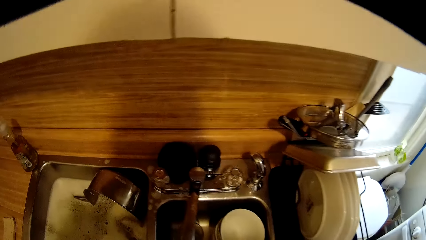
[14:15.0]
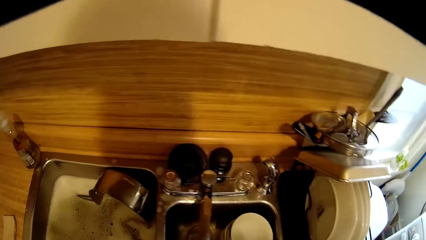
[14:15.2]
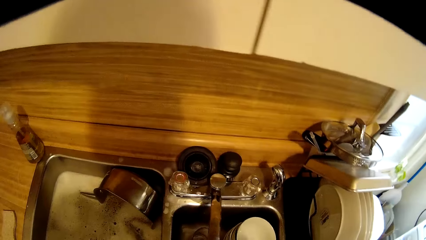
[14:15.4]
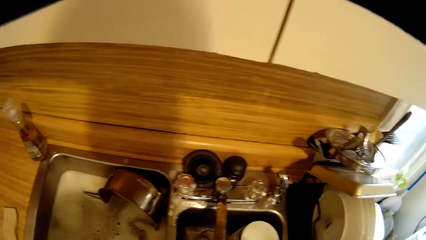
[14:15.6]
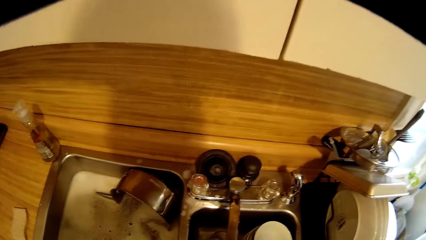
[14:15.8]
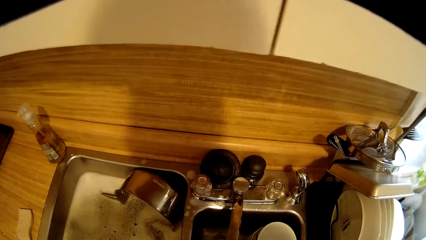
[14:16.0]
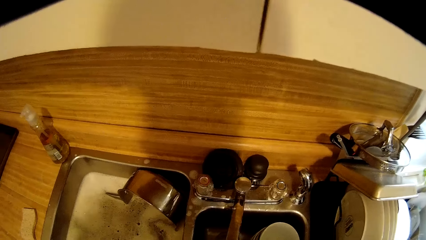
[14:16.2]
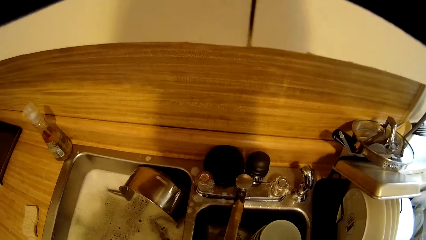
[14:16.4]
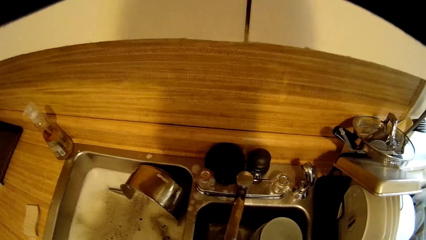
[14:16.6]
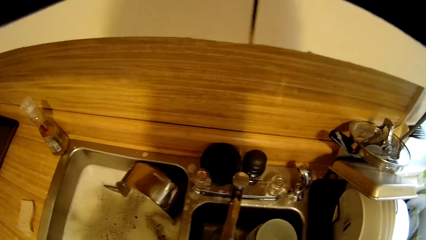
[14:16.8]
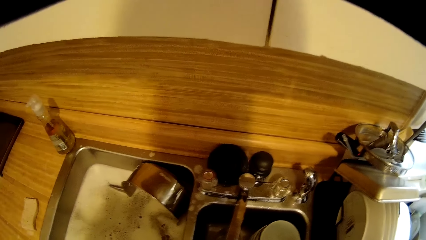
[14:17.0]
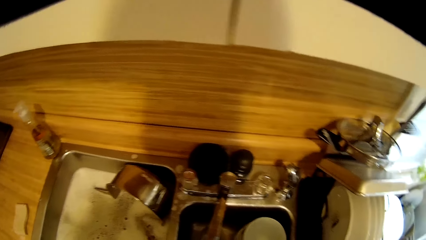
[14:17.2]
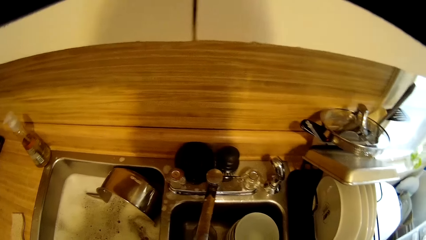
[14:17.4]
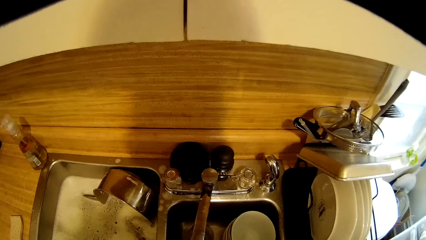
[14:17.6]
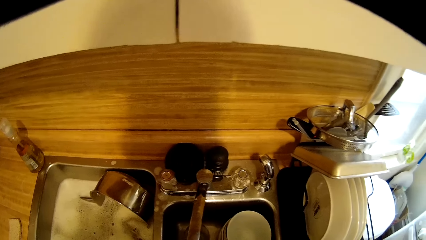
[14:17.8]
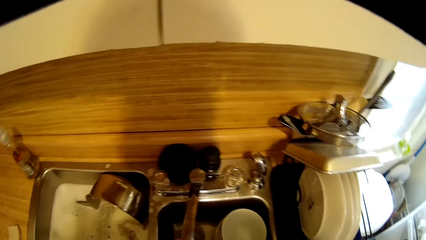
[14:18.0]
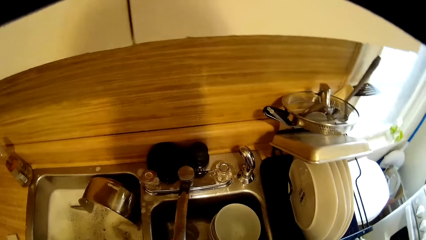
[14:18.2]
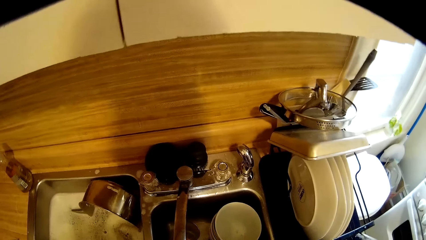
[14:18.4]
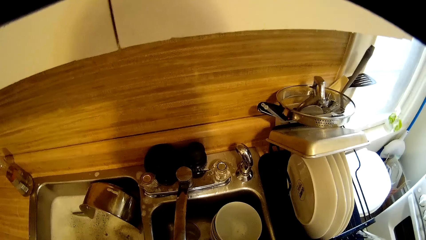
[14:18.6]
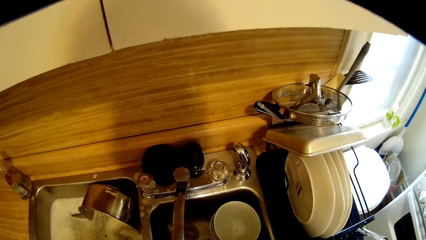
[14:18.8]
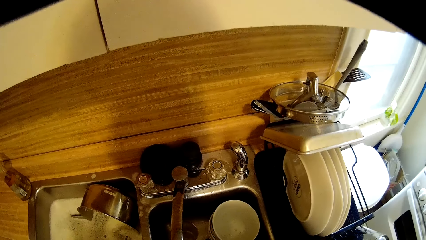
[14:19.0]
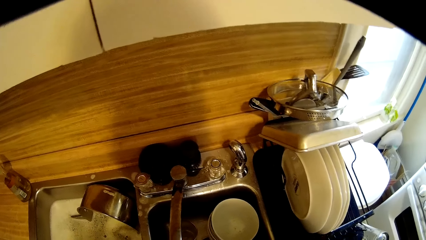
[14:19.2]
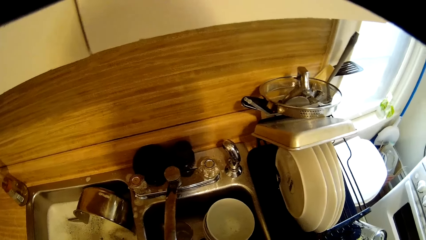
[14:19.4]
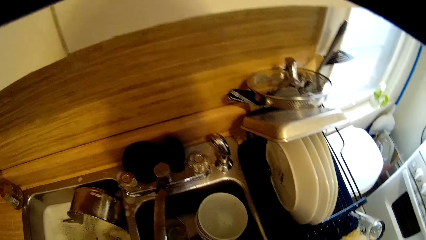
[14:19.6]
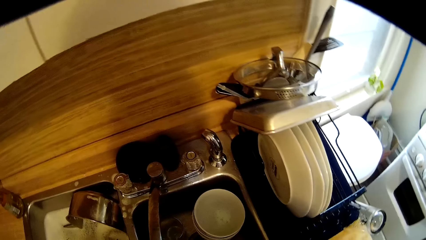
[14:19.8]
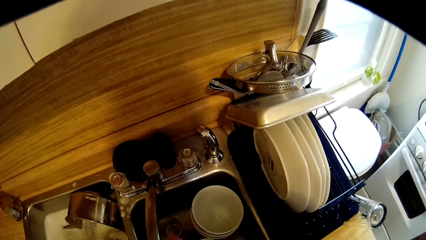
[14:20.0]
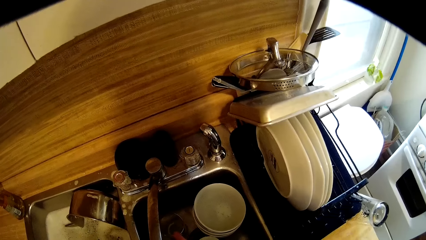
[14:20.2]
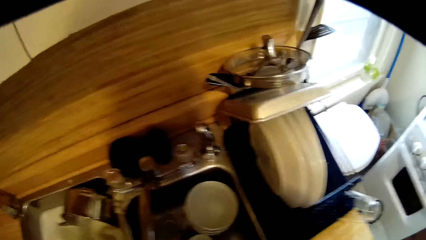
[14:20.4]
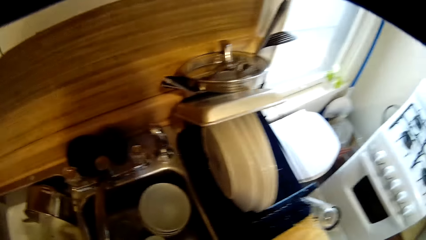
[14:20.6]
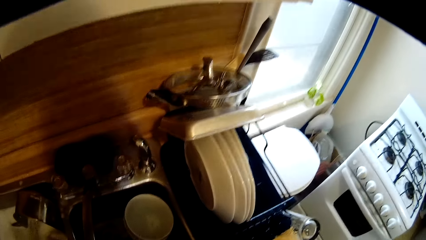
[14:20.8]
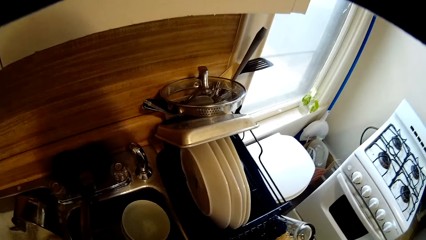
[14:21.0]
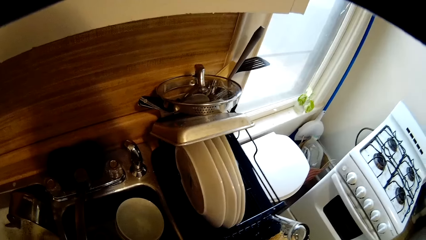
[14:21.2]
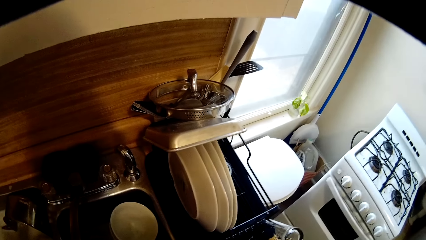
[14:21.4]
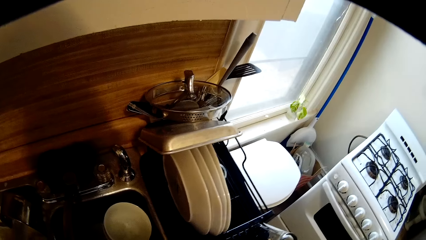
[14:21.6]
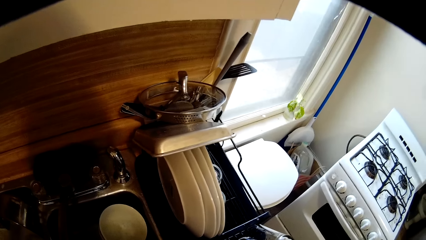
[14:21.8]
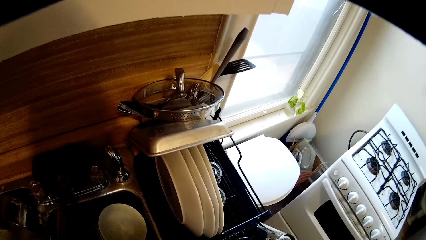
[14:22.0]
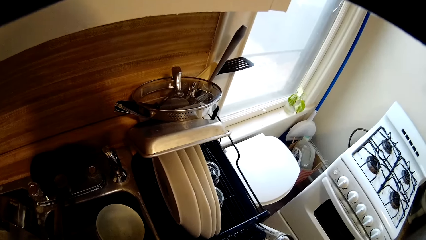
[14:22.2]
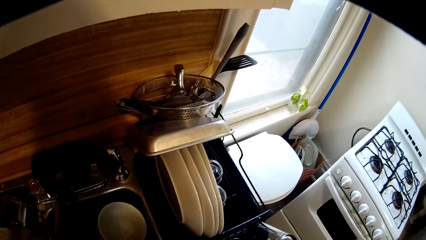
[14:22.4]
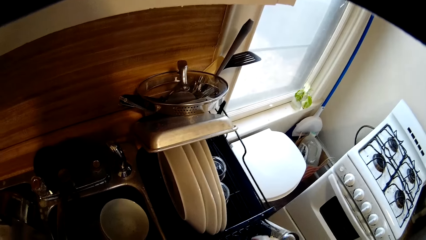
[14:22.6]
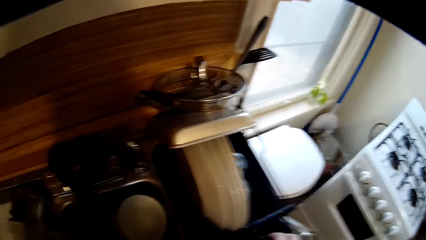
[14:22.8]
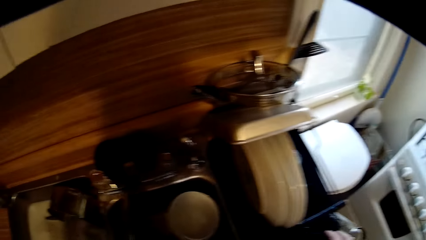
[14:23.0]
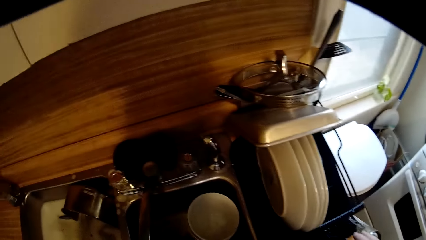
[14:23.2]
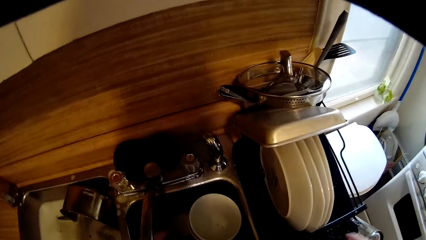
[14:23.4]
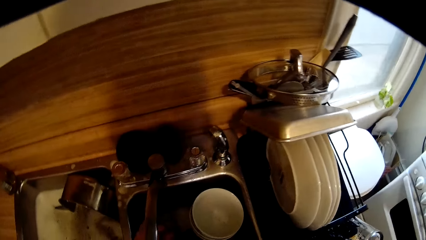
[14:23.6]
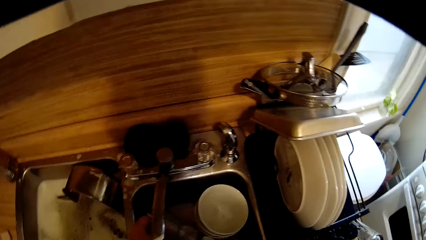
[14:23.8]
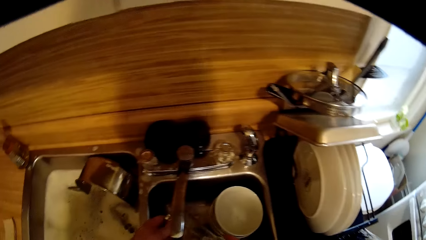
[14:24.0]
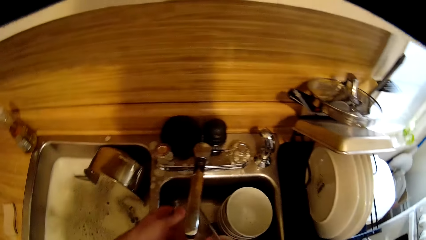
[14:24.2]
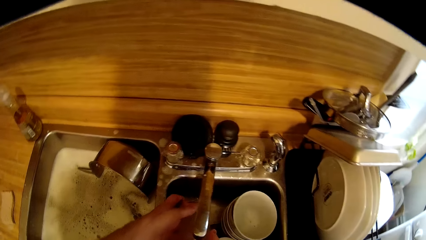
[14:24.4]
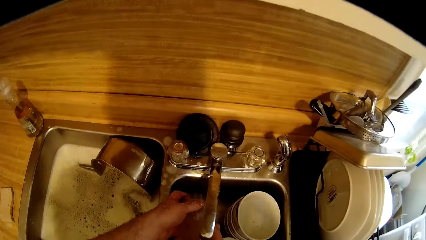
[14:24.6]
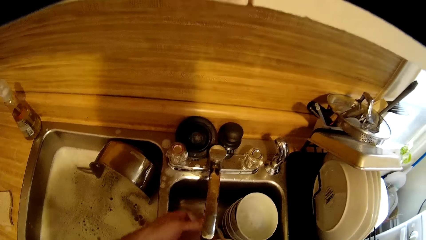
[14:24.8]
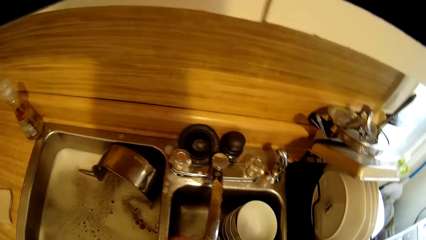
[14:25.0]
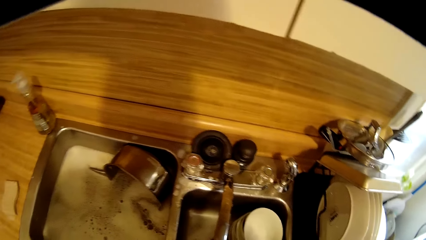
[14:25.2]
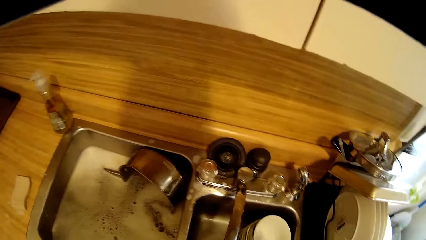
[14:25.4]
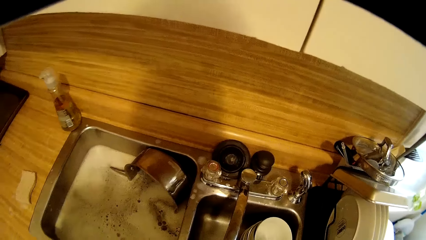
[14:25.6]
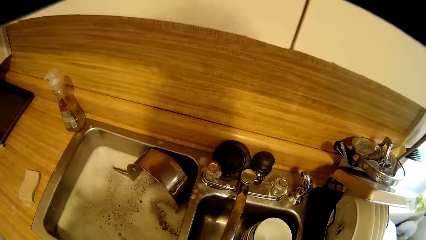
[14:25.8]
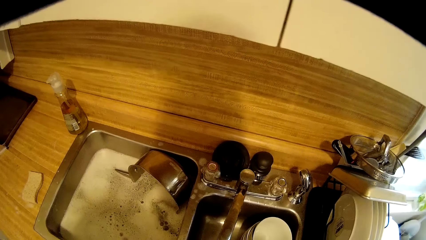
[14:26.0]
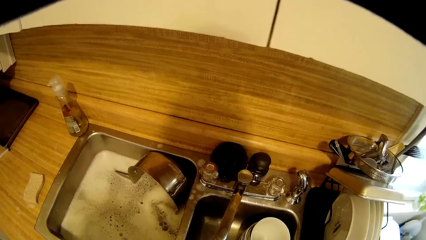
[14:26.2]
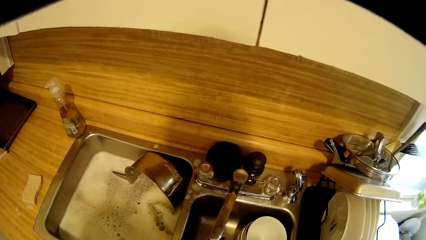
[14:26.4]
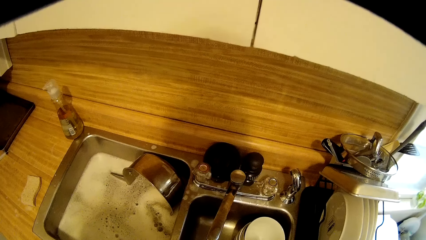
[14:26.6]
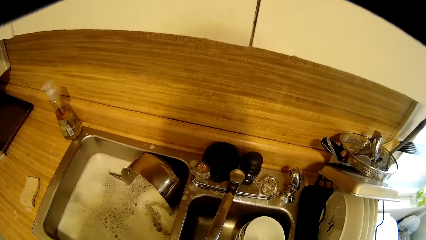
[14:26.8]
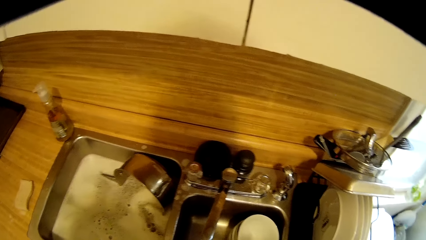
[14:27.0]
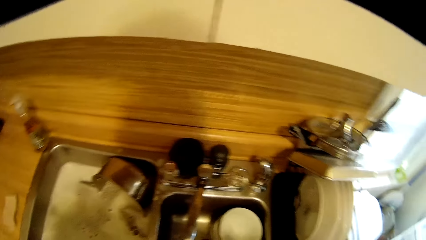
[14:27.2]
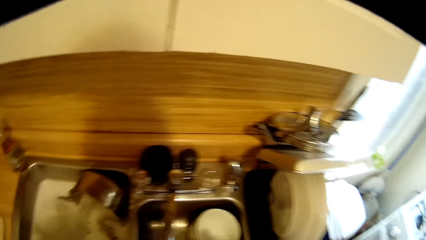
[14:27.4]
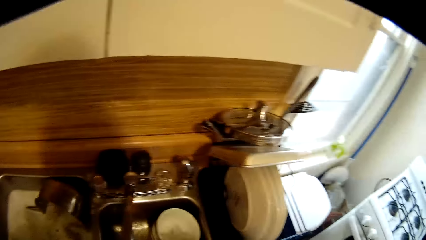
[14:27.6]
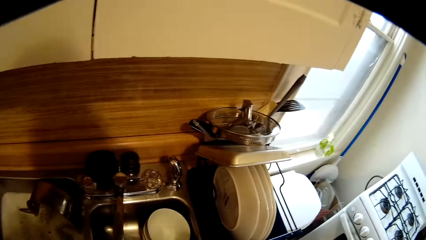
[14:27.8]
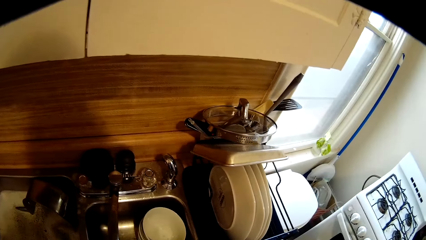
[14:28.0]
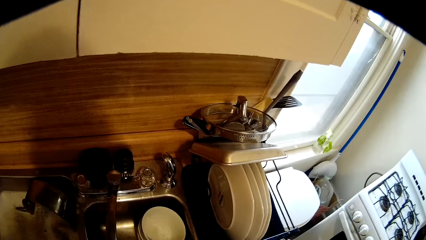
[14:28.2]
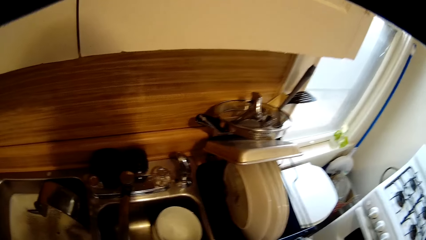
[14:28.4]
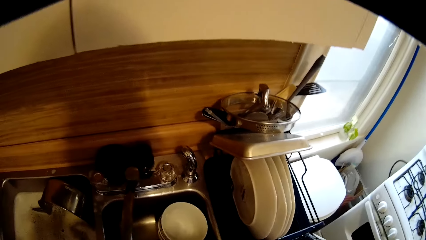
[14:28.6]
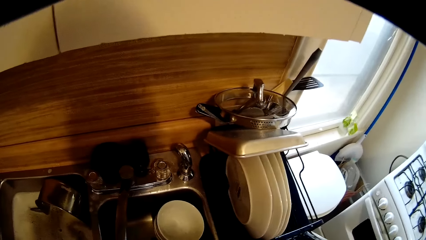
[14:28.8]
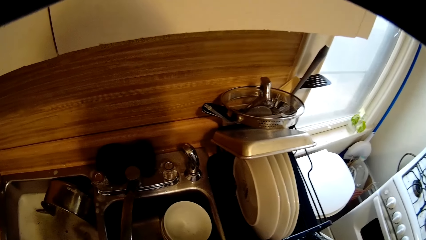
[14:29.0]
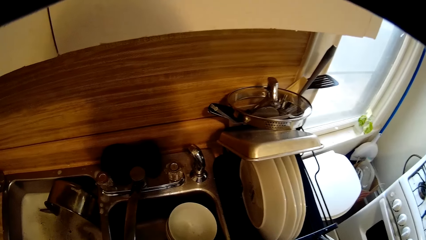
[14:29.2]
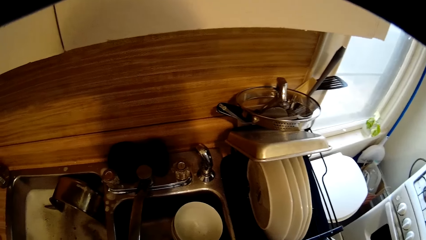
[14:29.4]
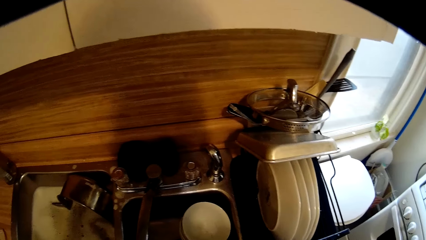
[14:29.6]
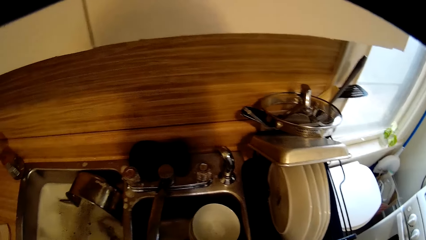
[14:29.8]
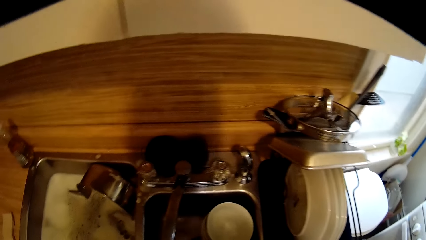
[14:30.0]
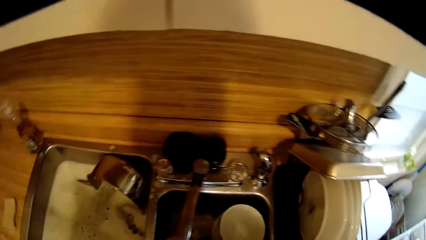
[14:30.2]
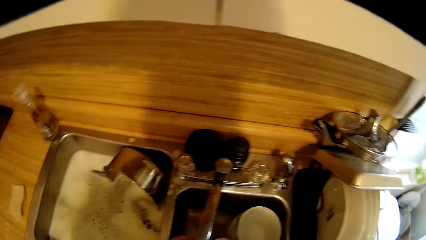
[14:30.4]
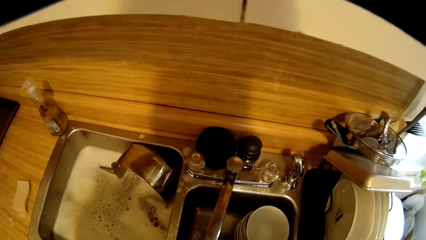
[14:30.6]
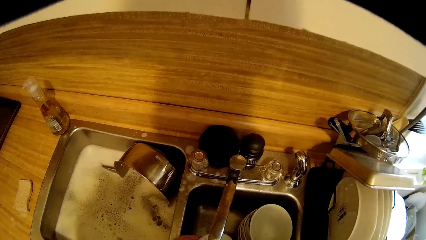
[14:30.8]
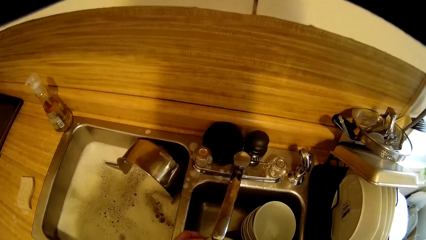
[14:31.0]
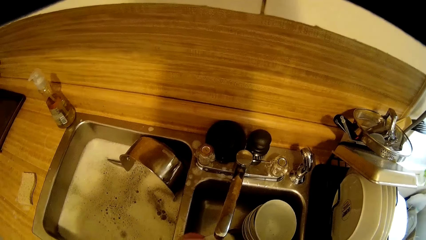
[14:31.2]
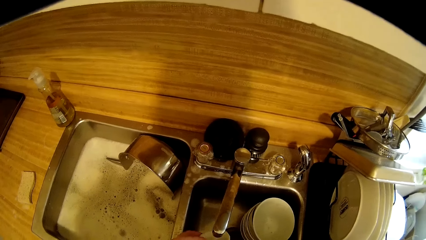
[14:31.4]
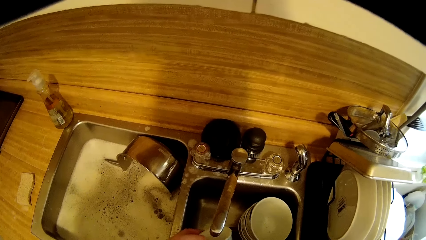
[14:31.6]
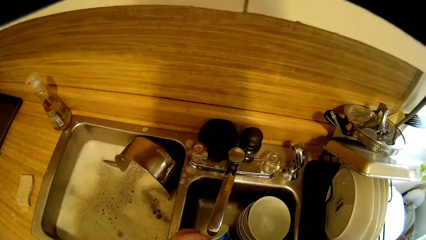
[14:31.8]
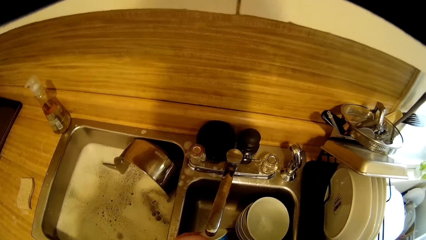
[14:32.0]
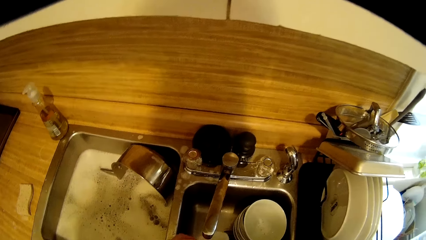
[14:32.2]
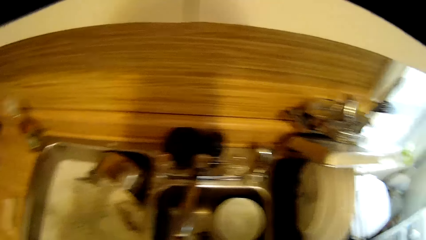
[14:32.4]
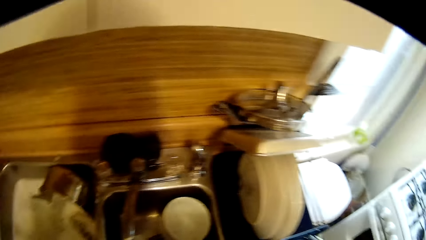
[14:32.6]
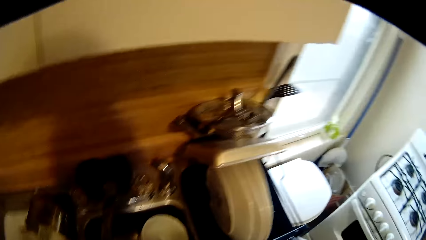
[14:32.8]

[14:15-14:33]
The camera wearer places a water glass in the counter top. They wash the glass. They release the water glass on the sink with both hands. They wash the glass. They release a bowl in the sink with both hands.
